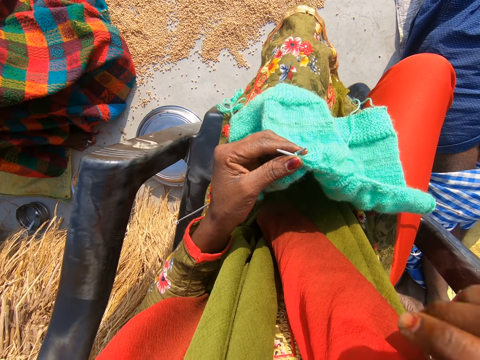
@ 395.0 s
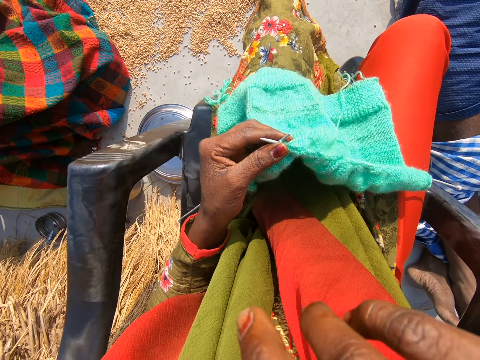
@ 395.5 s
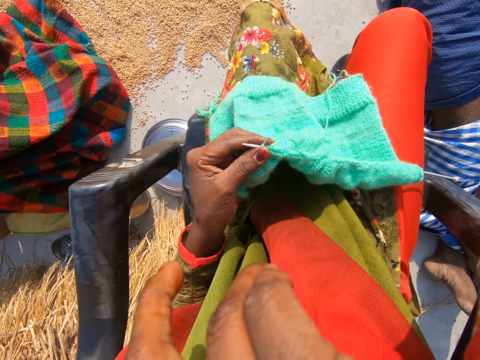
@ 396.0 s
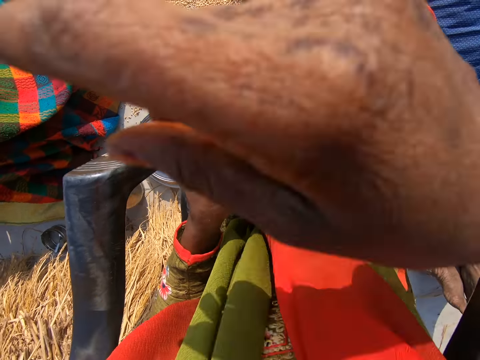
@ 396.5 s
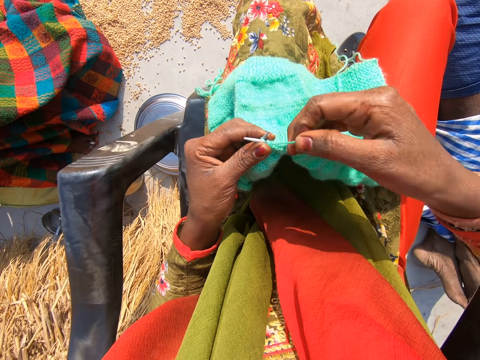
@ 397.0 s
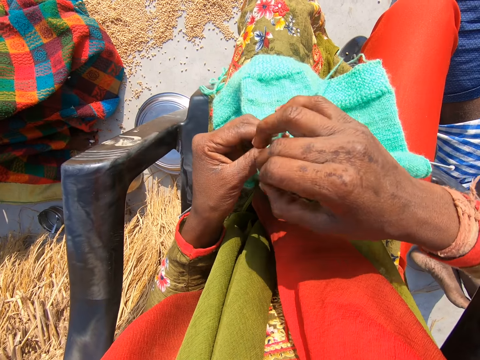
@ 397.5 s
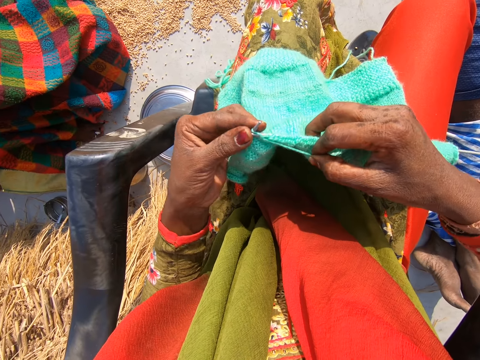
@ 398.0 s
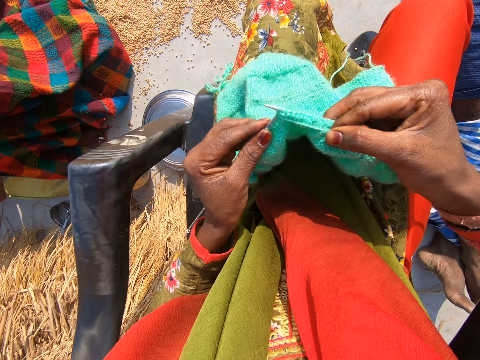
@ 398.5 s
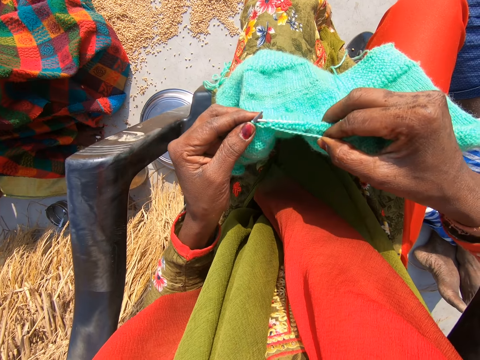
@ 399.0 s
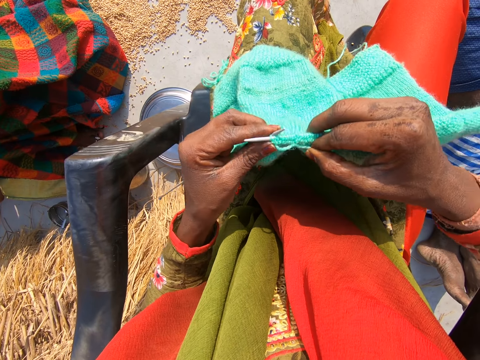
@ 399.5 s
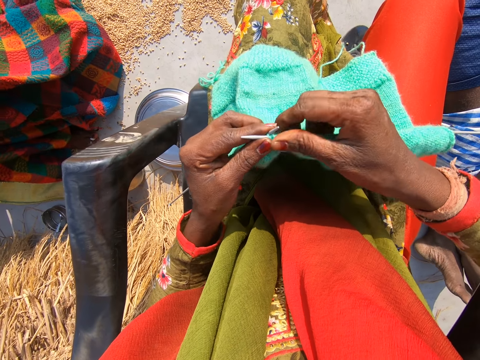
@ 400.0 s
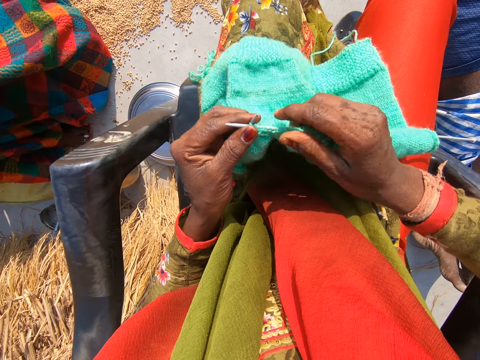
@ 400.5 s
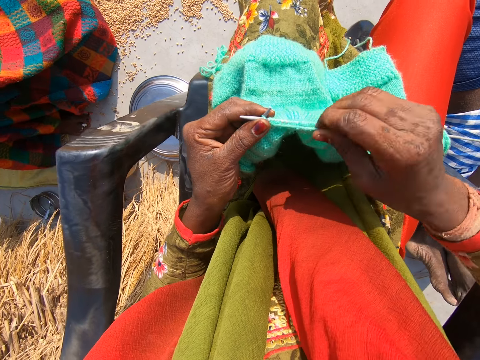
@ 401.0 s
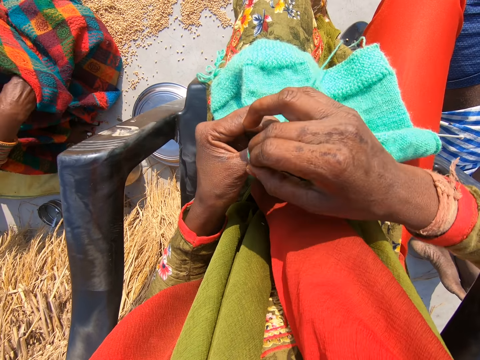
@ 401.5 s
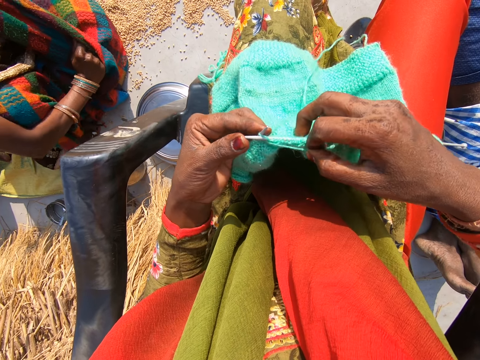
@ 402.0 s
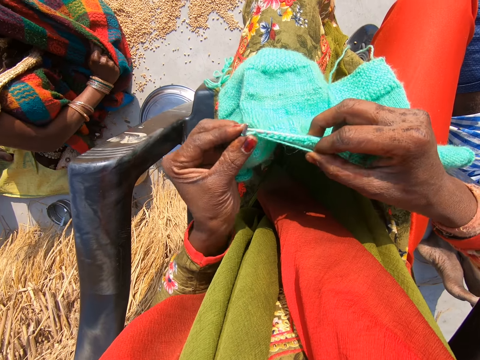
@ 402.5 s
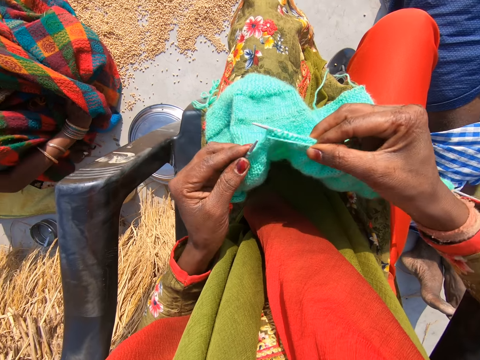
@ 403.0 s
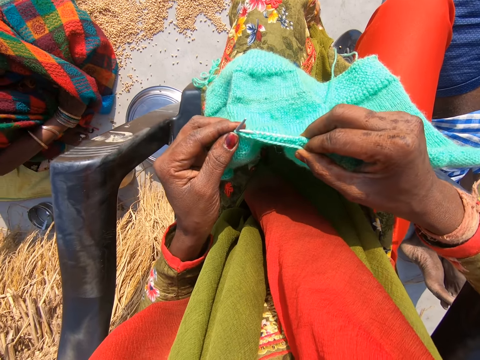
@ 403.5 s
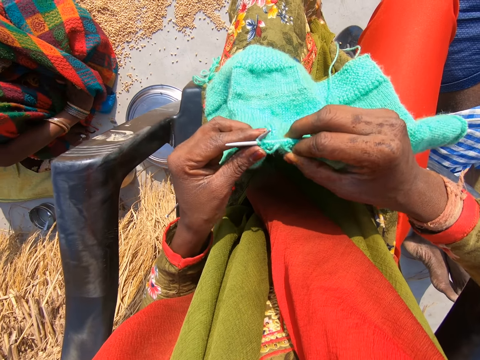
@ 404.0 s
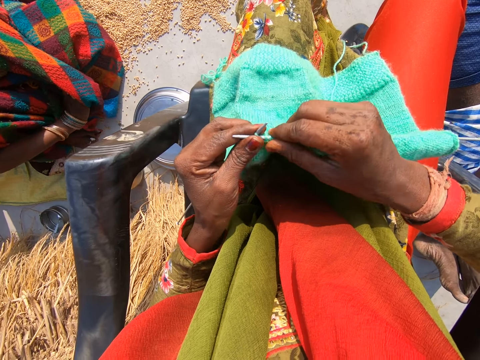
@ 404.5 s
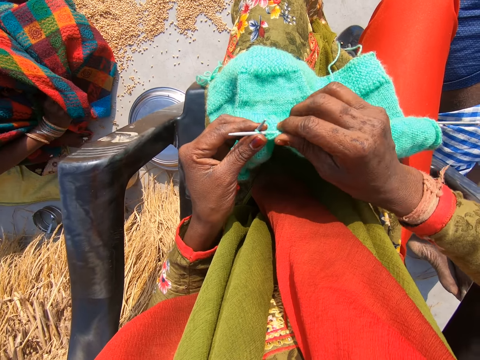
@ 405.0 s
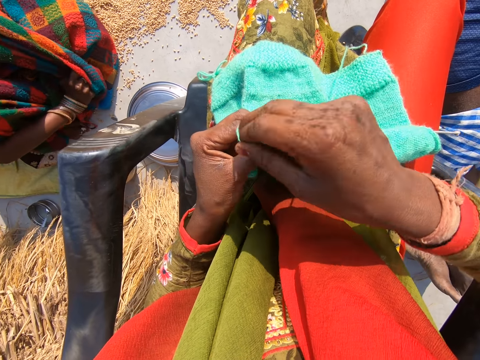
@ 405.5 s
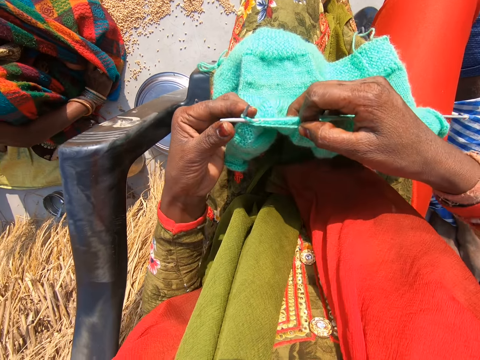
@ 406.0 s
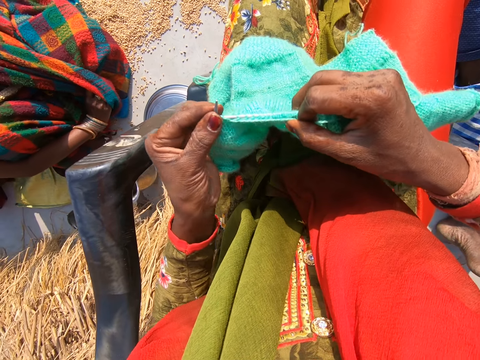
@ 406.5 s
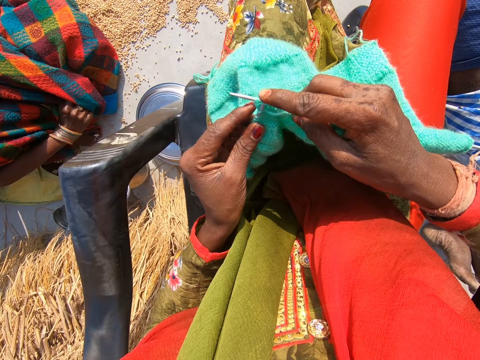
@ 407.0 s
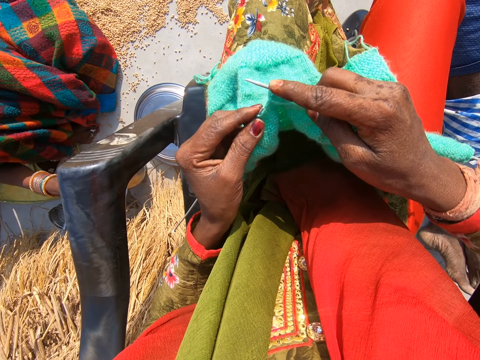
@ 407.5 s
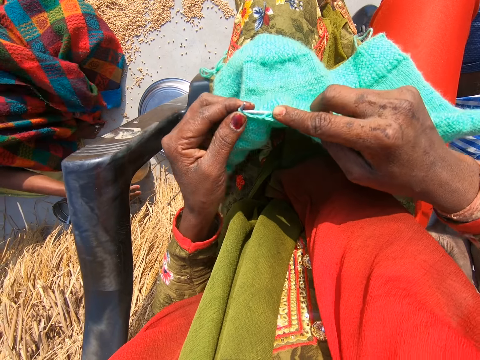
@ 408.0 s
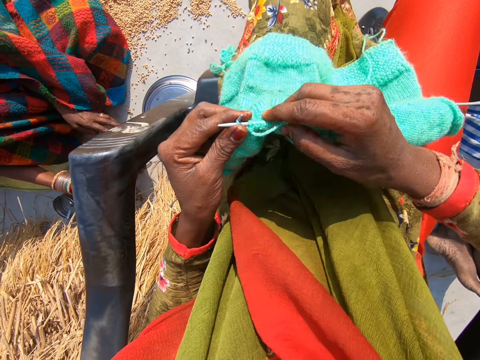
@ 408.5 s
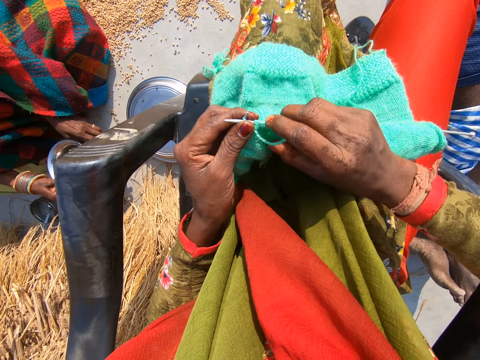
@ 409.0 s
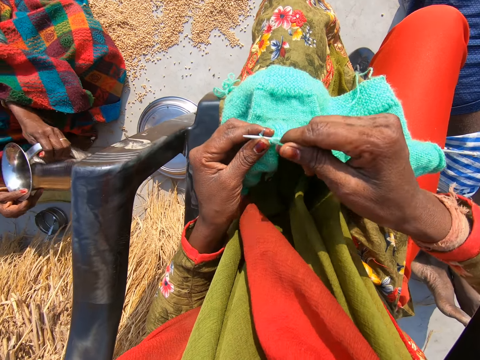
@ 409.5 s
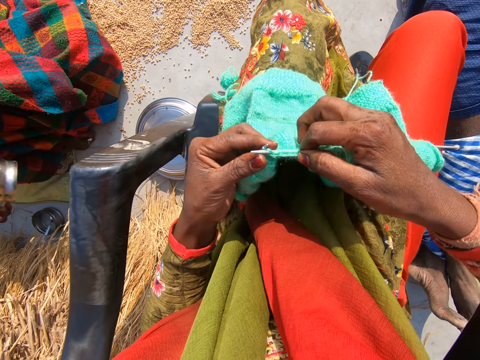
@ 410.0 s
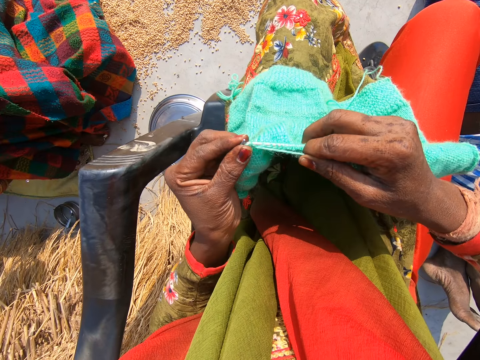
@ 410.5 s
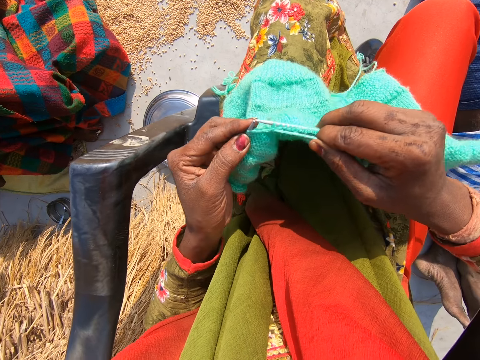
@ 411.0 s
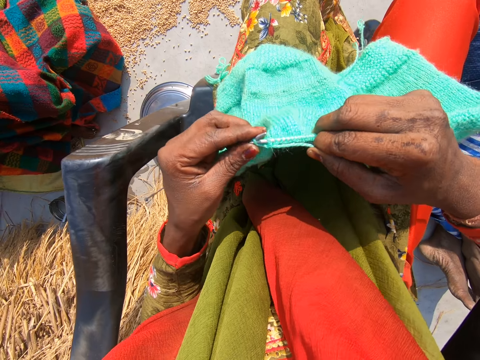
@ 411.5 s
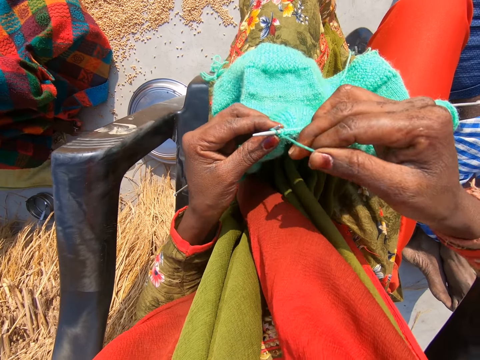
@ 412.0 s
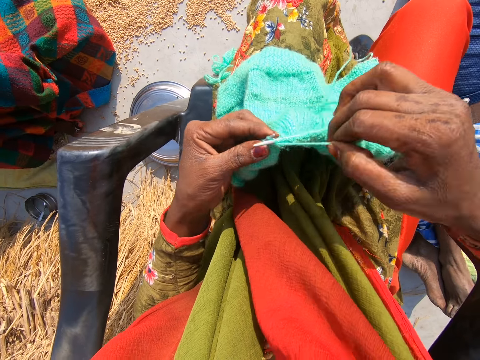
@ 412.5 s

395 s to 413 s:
The camera wearer moves the hand away from the face. They knit the shawl. A woman sways forward. The woman removes her hand from a cloth. The woman picks up a jug with both hands. The woman rinses her right hand with water from the jug.

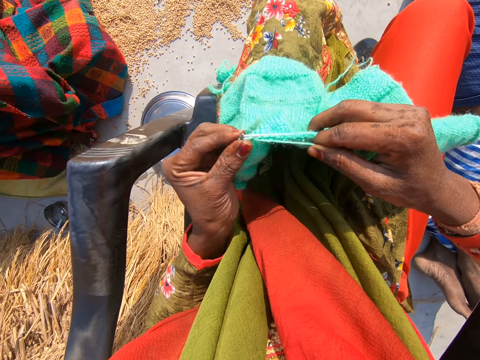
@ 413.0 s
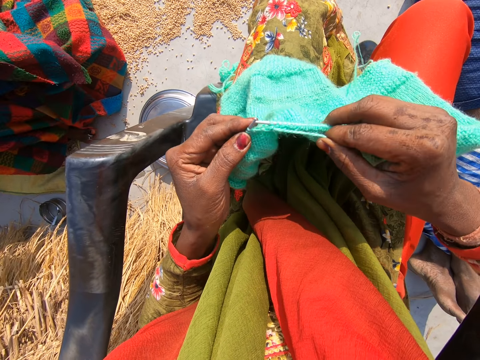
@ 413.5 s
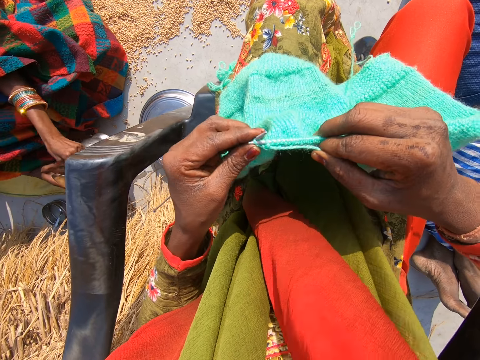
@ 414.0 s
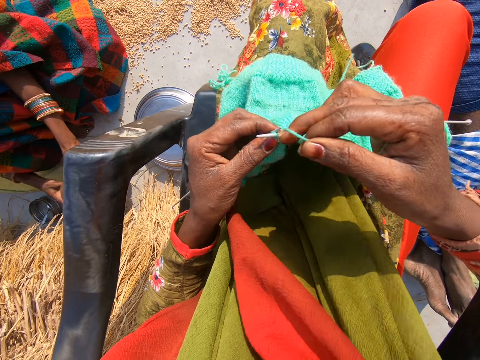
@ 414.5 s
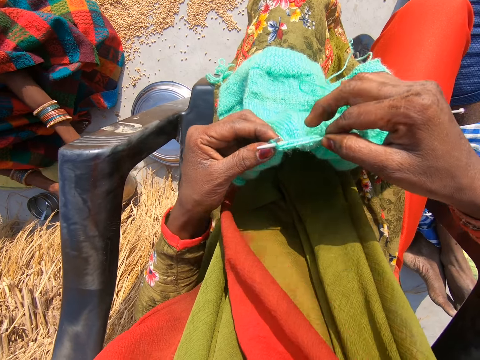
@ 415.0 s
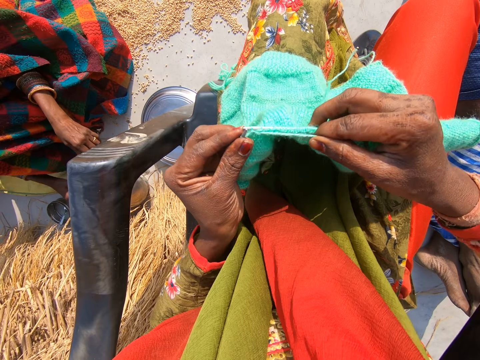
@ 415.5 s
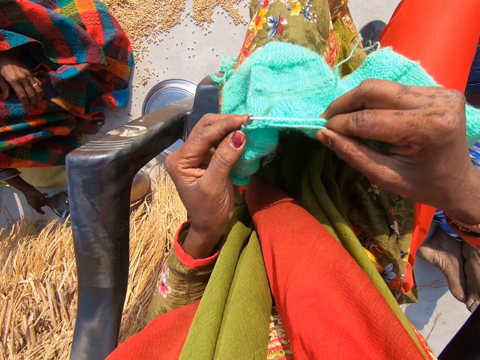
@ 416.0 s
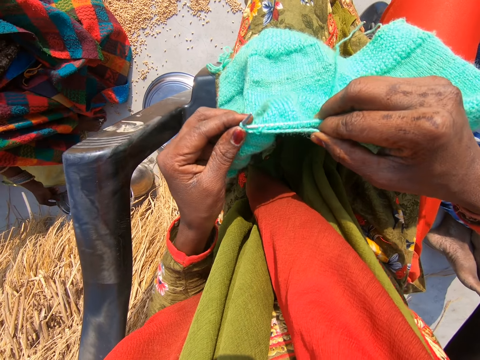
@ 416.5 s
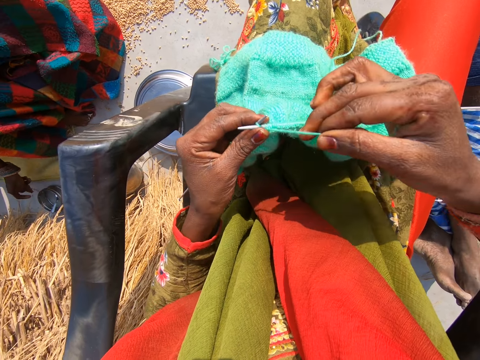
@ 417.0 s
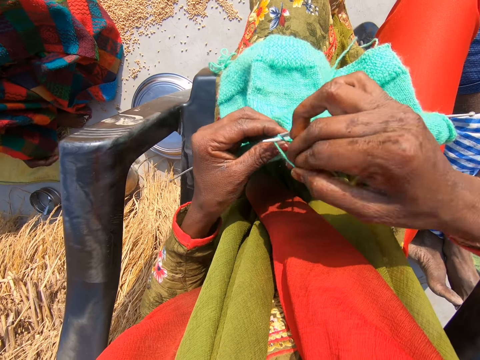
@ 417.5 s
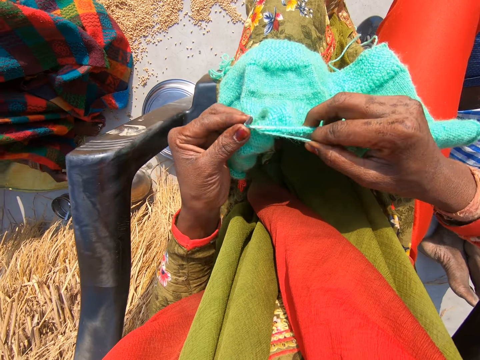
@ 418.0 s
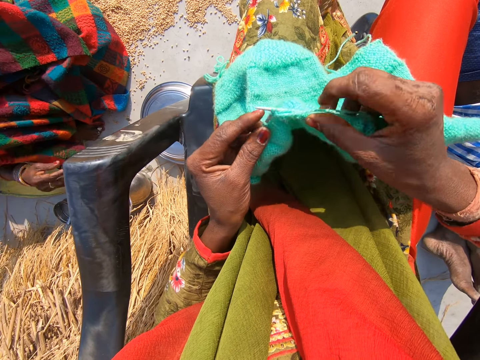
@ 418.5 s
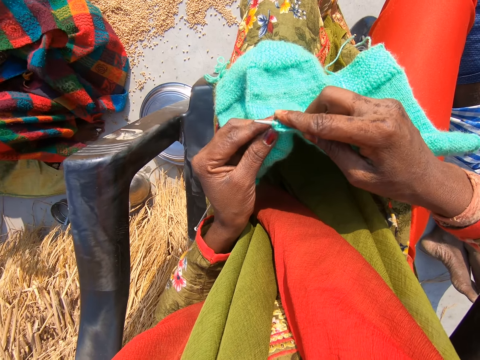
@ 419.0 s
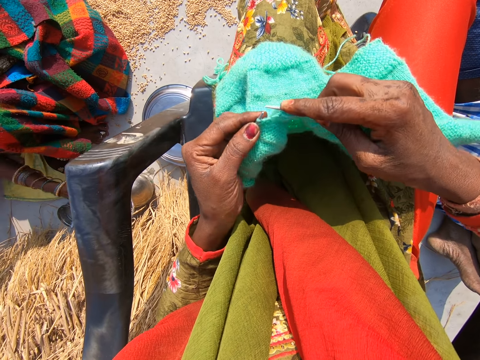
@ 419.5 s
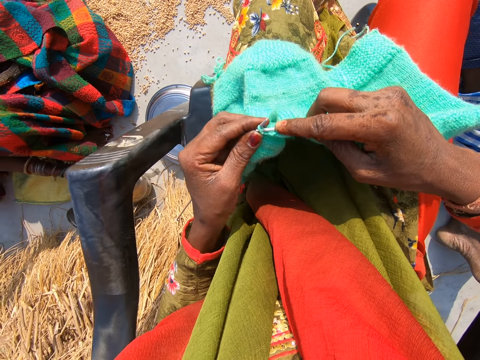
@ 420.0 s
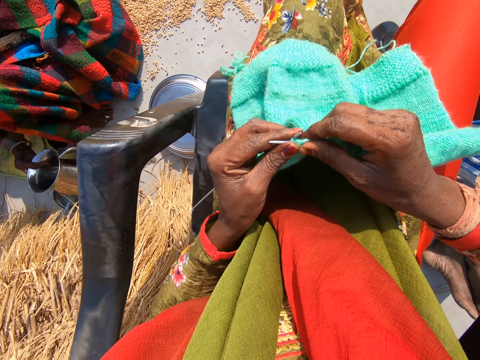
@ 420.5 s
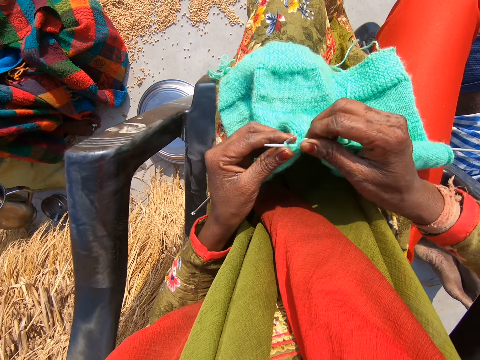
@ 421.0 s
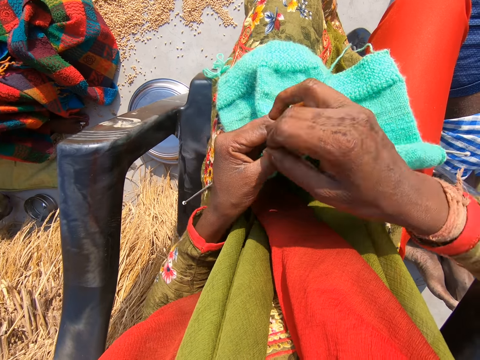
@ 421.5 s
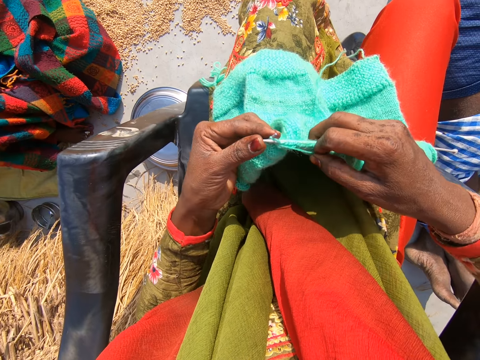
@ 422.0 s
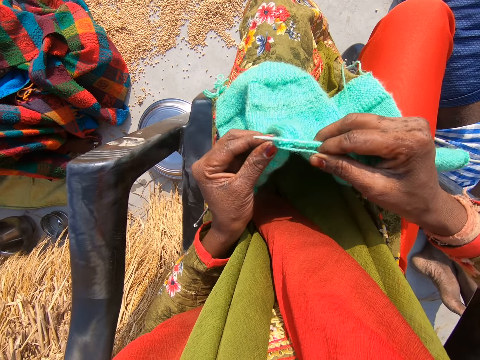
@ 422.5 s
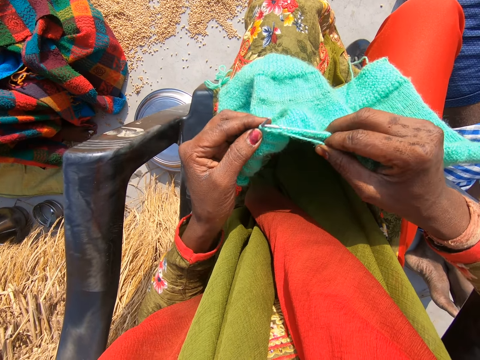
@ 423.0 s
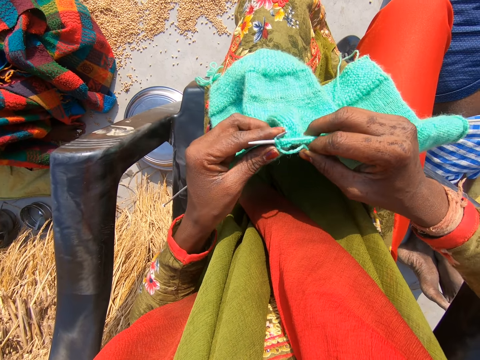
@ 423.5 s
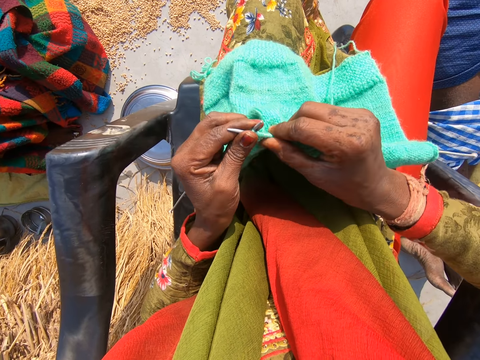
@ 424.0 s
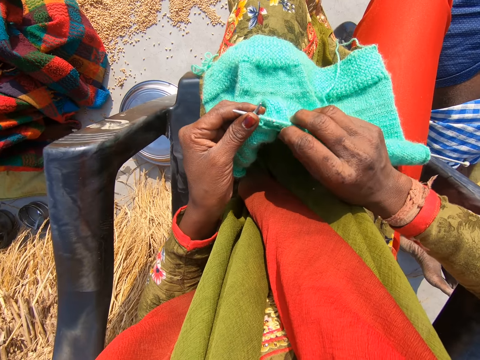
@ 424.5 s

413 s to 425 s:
A woman drops the jug onto the floor with both hands. The woman moves a hand. The woman touches a bowl. The woman moves her hand away from the bowl. The woman lifts a hand. The woman picks up the jug with her right hand. The woman drops the jug onto the floor.
